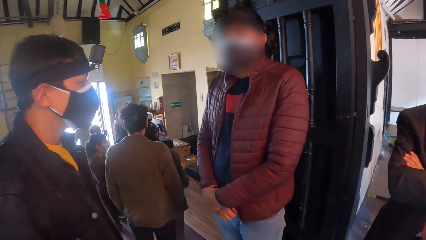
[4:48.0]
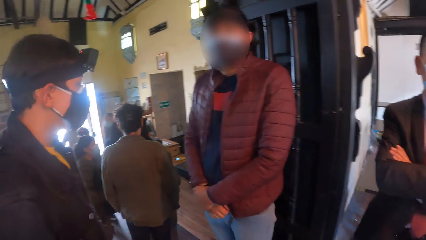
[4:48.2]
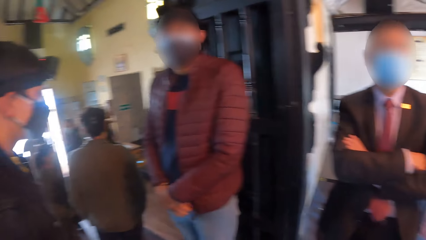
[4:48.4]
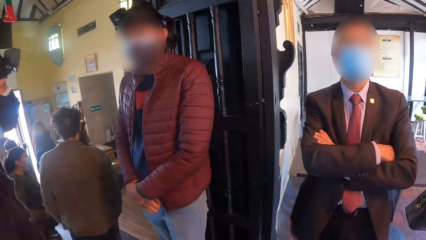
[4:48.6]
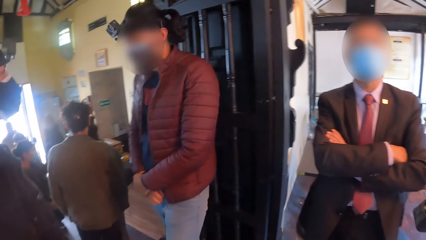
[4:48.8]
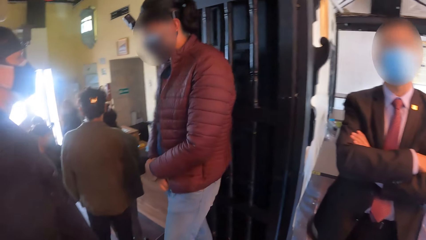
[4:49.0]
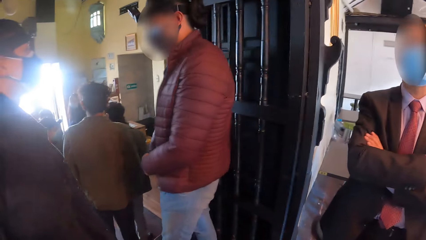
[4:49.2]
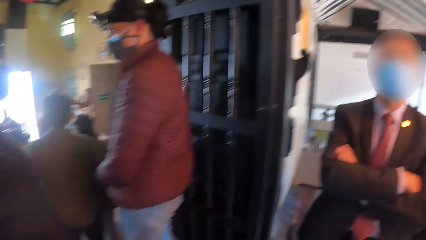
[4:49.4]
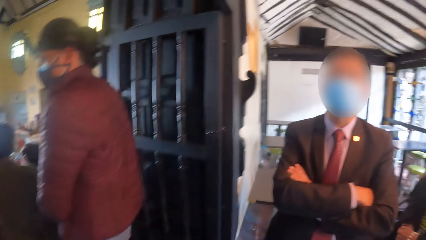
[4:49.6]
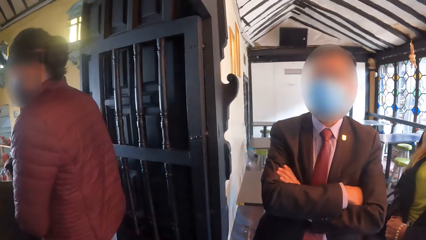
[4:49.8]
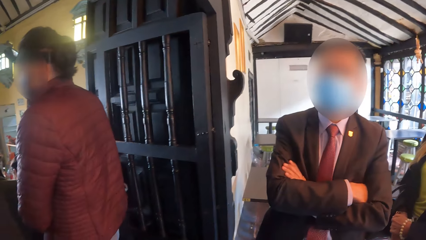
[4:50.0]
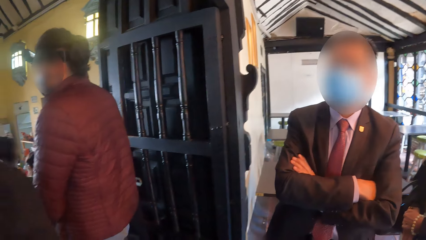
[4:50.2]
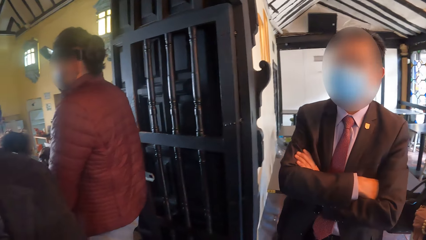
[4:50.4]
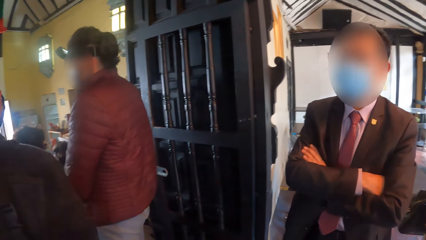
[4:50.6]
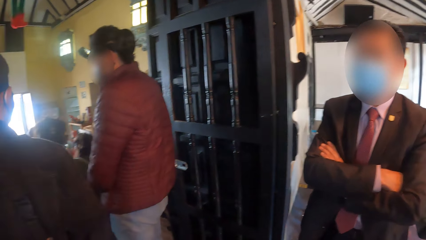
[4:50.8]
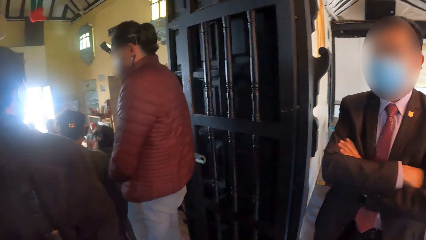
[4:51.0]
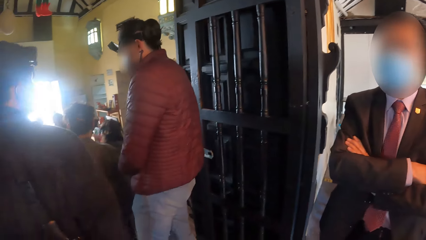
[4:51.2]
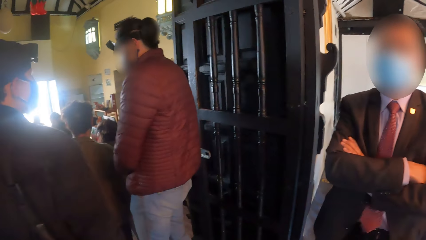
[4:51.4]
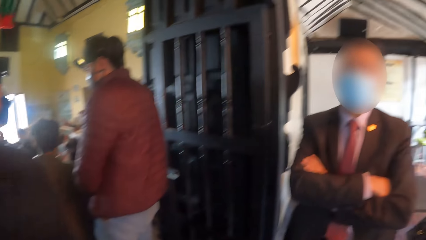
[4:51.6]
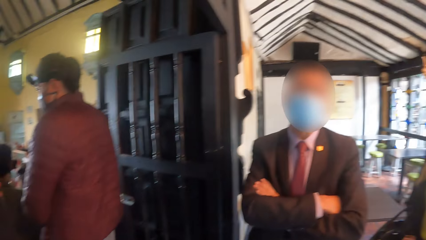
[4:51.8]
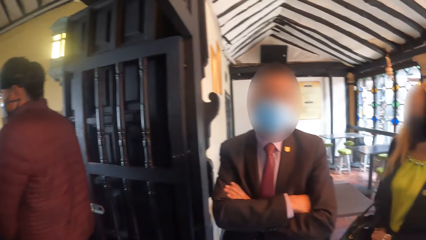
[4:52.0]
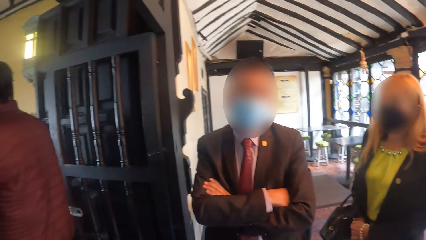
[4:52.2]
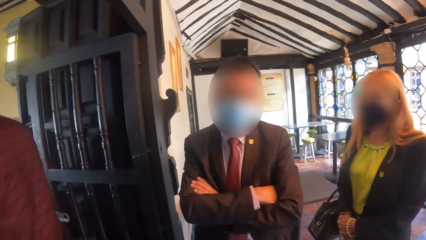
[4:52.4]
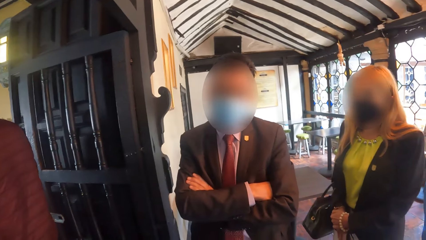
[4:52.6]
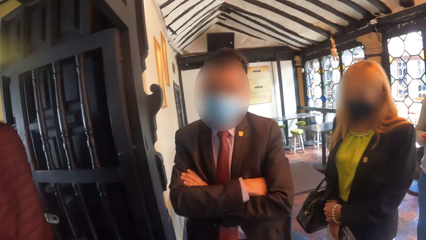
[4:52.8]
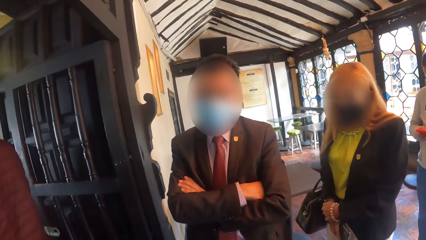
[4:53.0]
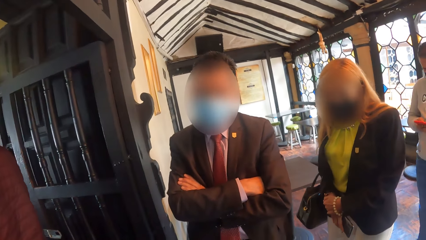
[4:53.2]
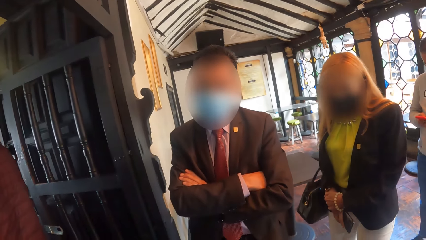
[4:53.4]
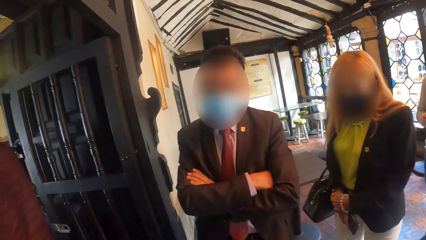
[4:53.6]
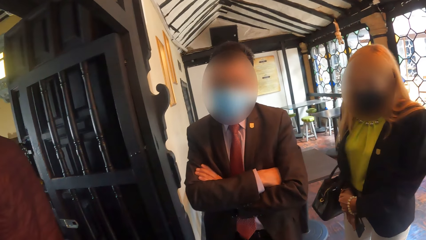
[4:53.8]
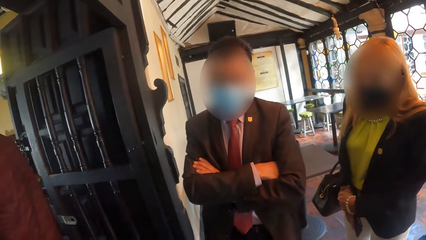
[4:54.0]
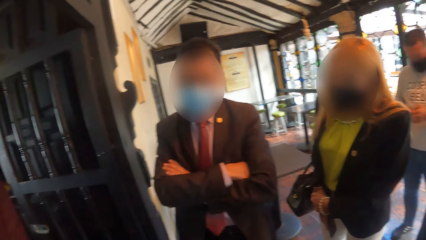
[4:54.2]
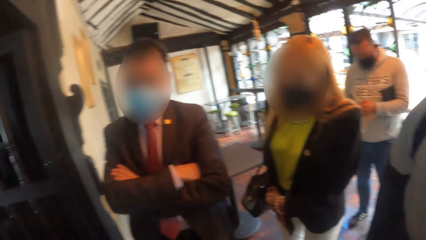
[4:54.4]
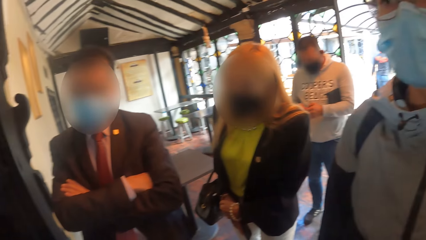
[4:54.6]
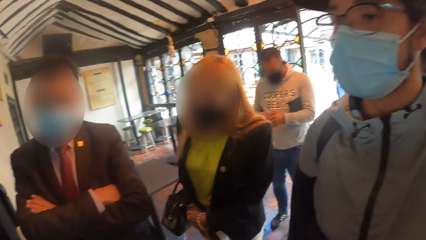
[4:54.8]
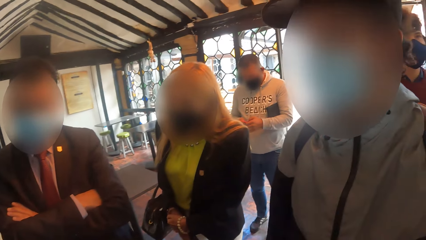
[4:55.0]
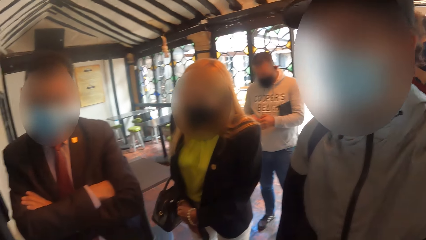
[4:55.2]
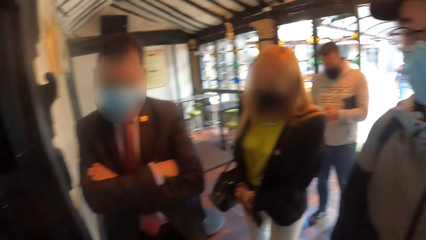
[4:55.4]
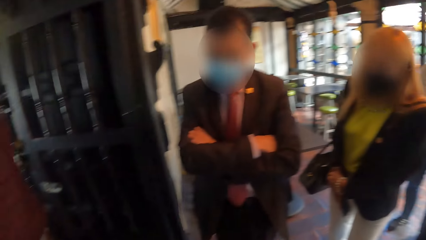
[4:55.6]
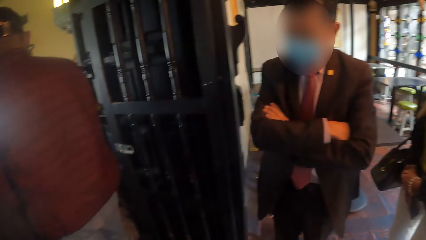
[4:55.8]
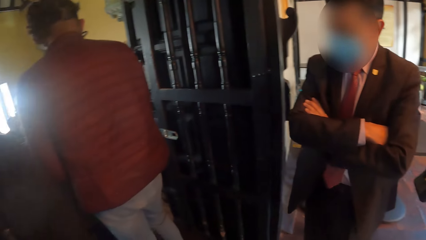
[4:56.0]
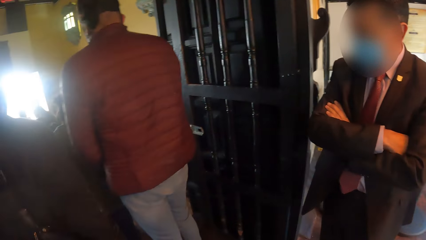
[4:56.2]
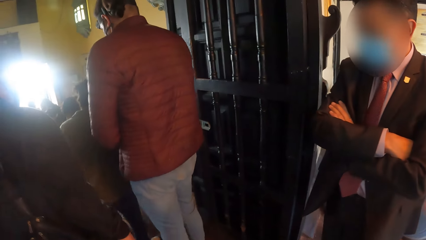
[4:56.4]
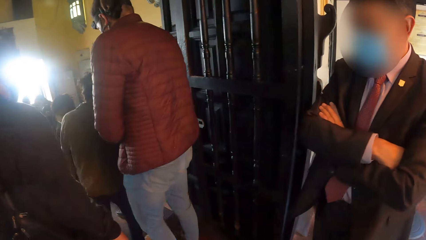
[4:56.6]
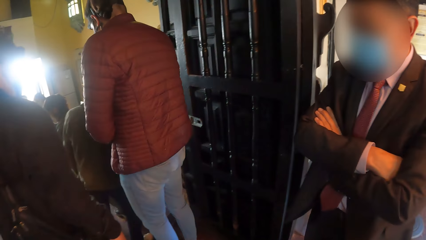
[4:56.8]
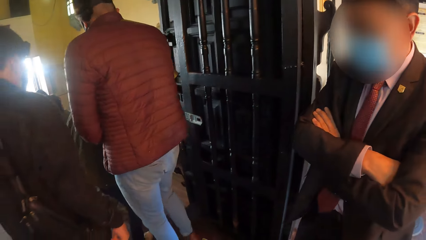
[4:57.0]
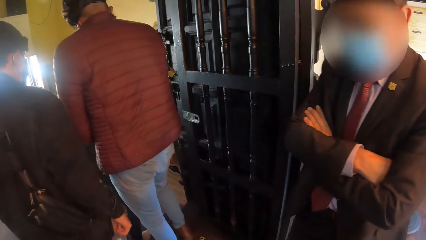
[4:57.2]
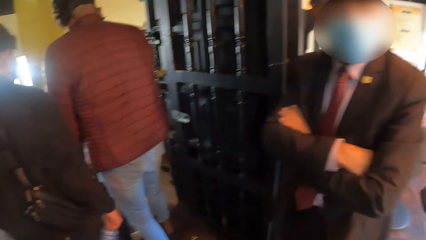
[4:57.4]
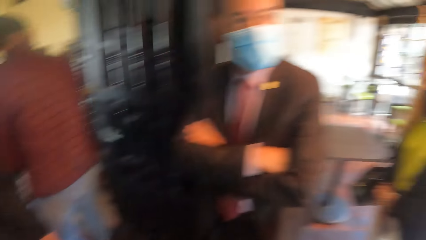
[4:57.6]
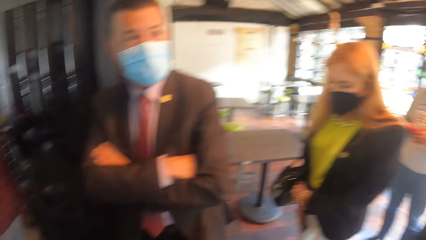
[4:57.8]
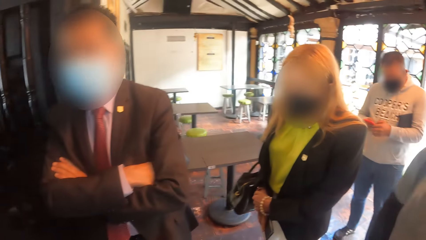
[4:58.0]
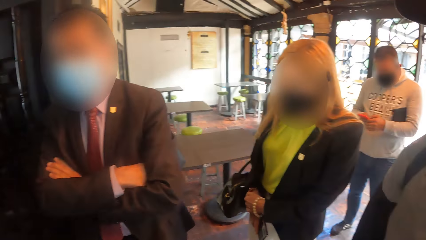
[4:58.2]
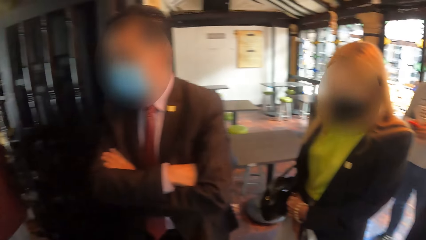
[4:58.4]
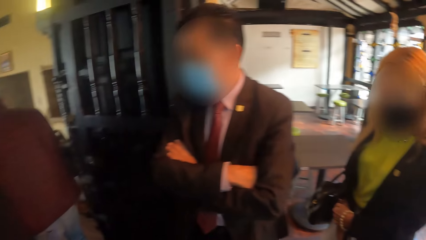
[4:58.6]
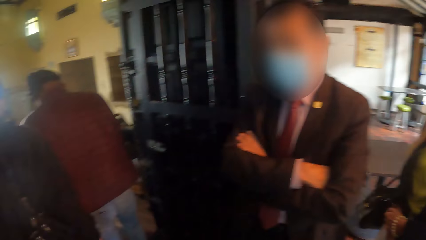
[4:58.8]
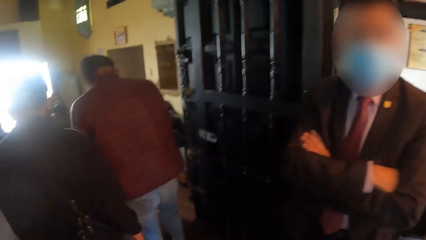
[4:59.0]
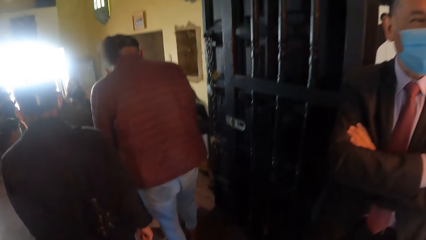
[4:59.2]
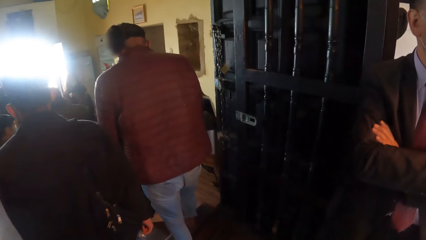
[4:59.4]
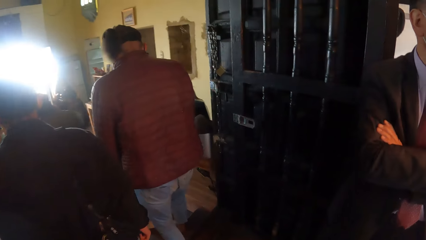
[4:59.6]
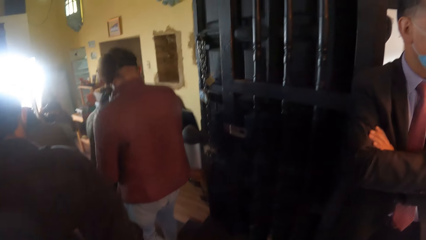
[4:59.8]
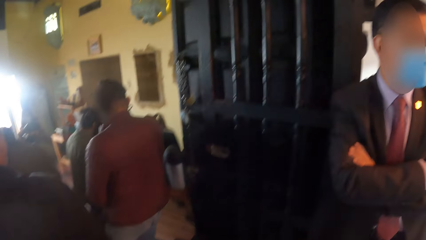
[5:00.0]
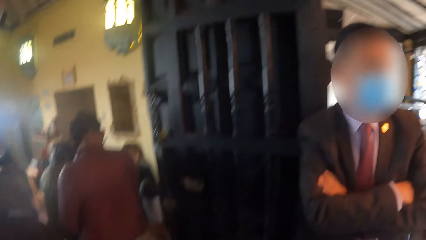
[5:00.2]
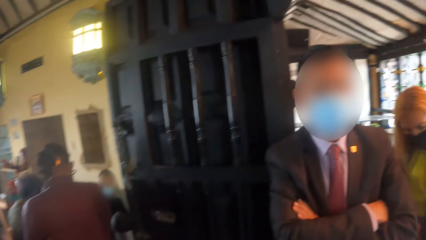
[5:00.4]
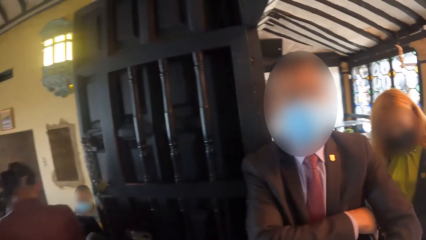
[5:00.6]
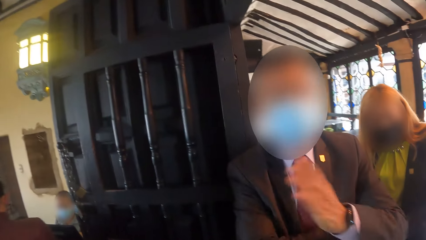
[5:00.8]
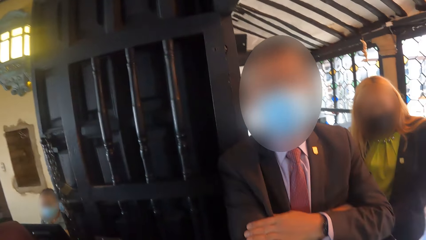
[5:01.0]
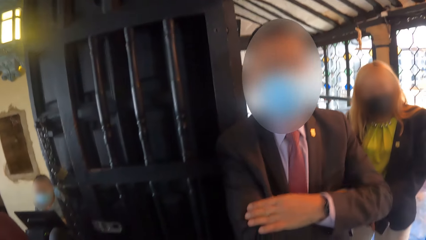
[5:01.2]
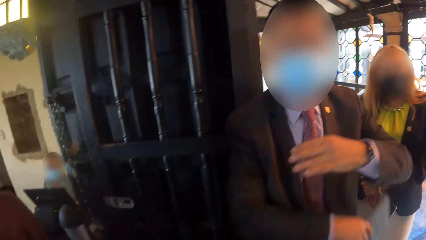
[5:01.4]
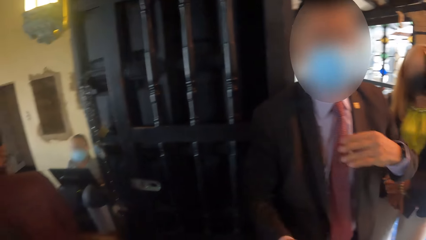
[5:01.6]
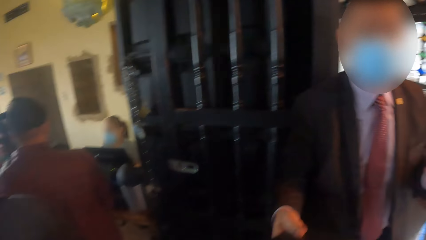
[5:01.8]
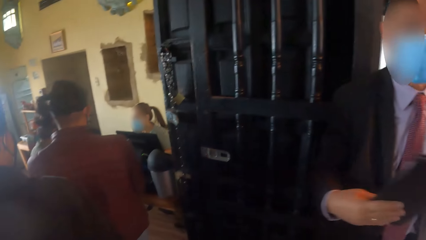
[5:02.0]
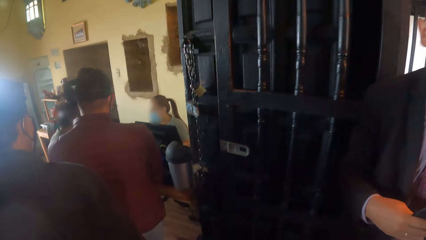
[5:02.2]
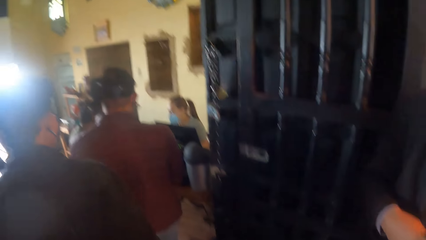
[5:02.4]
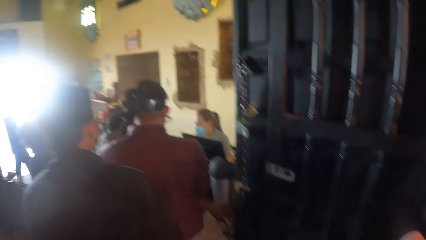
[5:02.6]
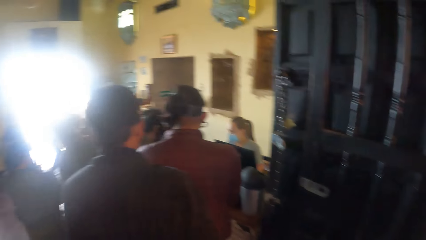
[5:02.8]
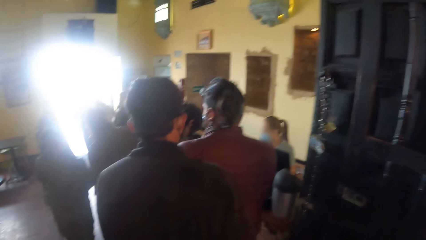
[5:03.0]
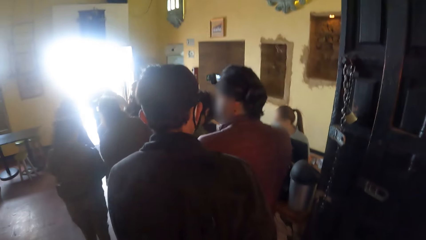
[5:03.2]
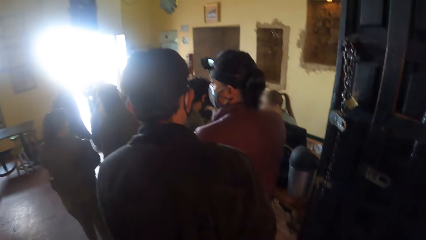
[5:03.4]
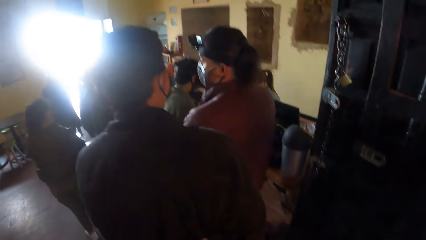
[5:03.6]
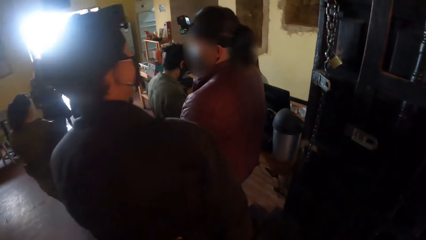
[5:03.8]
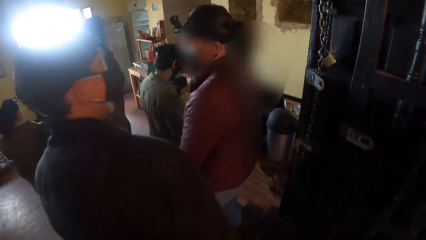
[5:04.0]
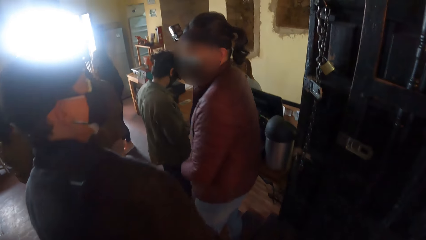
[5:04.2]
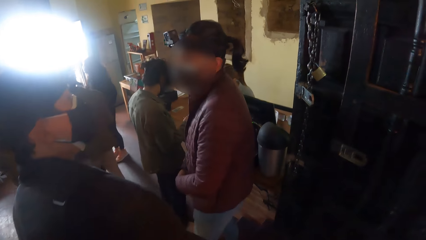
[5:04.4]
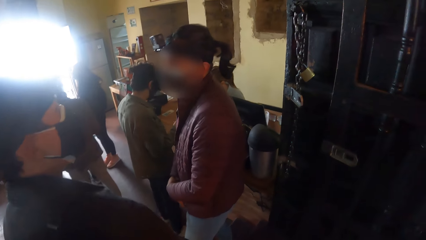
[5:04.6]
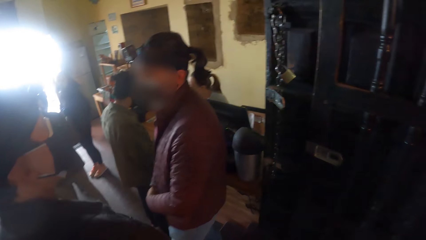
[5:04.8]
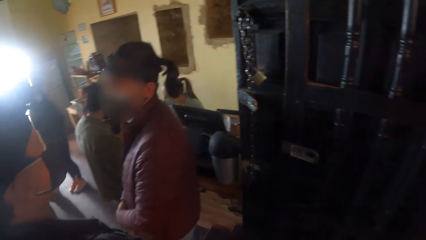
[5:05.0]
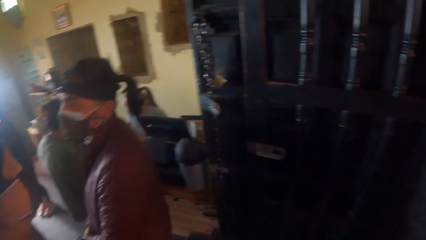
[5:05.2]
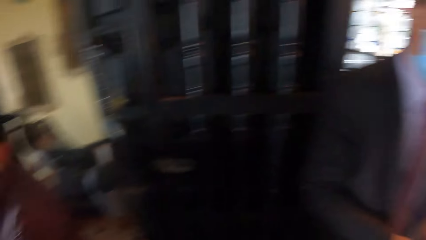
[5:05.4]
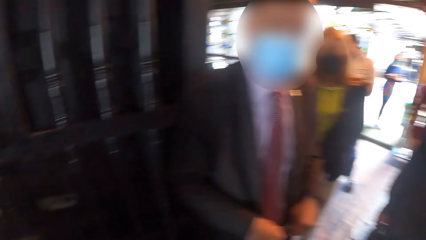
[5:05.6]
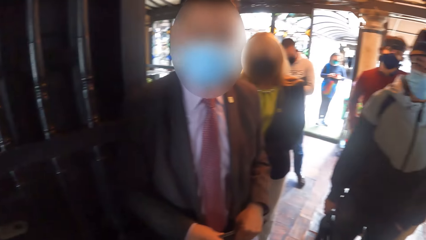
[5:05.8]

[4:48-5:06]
A man moves forward into the hall. Another man interacts with the camera wearer. The camera wearer converses with a person and another person. The first man moves forward into the hall. A third man moves forward into the hall. The second man moves forward into the hall. A woman moves forward into the hall. The first man walks down the stairs in the hall. The third man walks down the stairs in the hall. The second man interacts with the camera wearer. The camera wearer looks around. The first man interacts with the third man.
